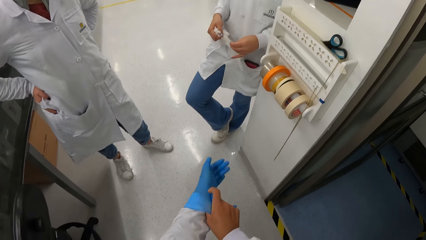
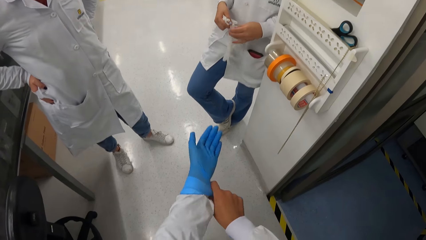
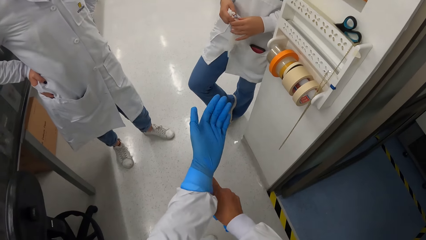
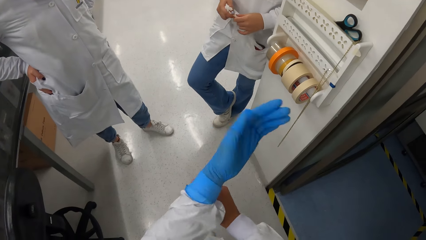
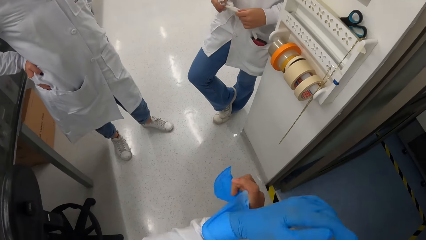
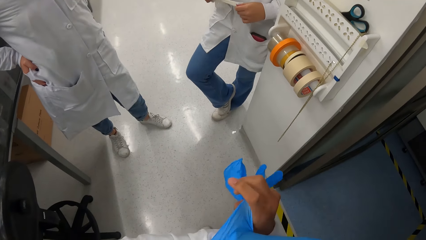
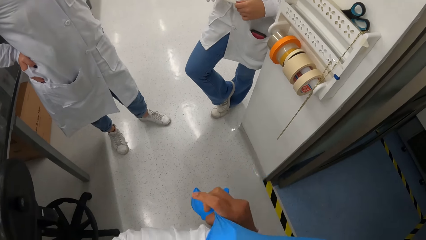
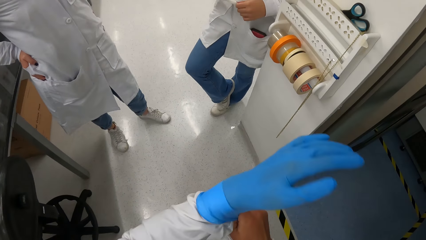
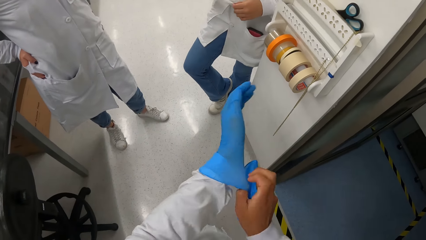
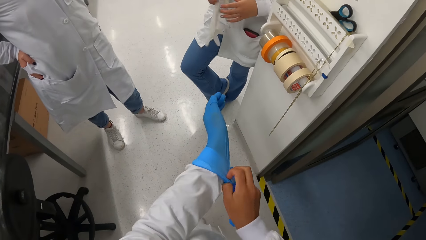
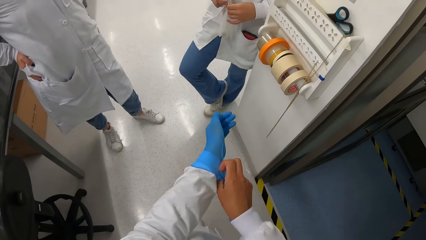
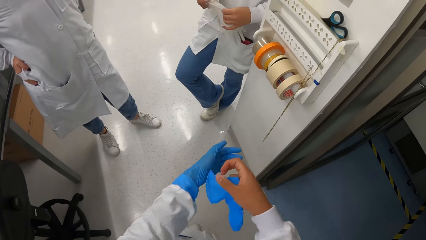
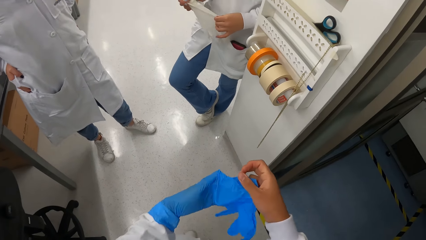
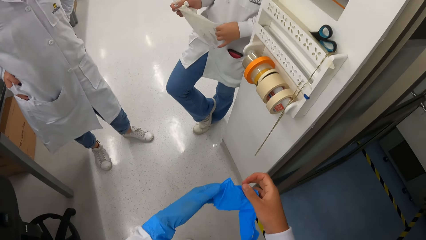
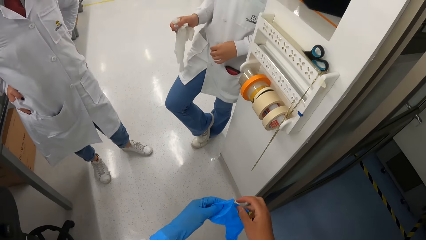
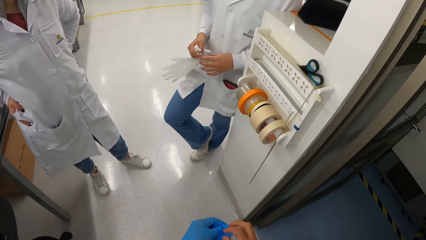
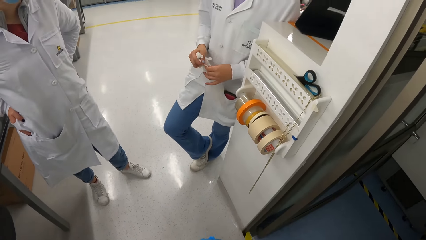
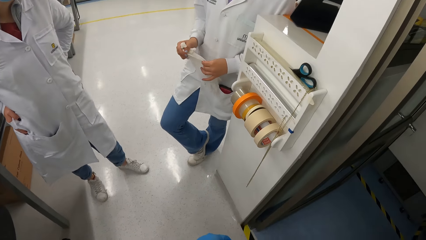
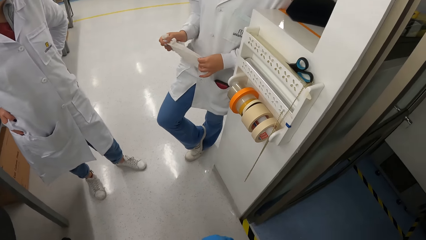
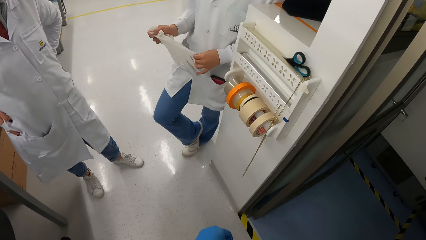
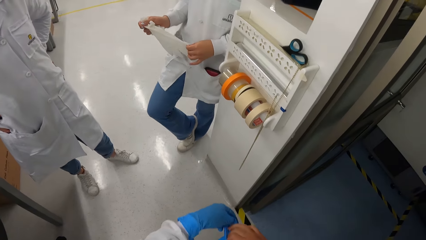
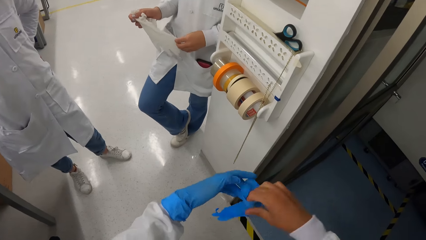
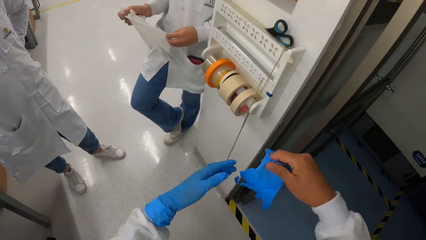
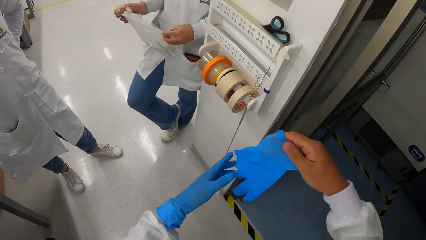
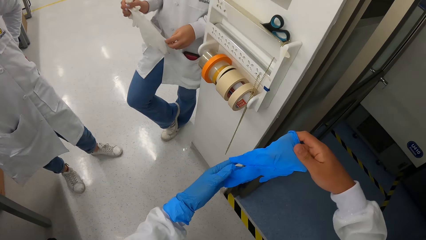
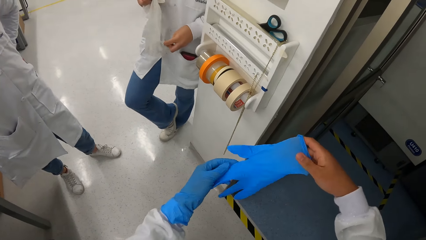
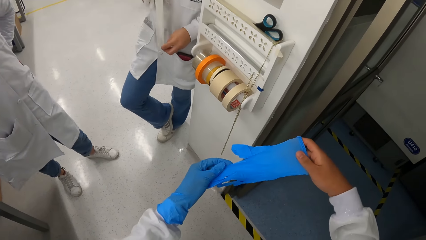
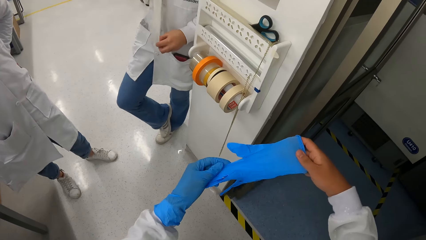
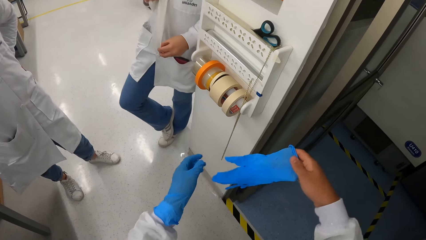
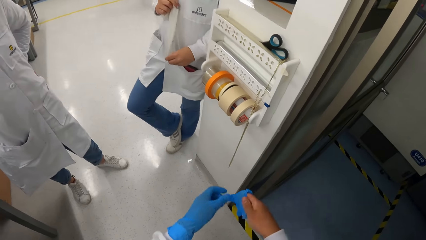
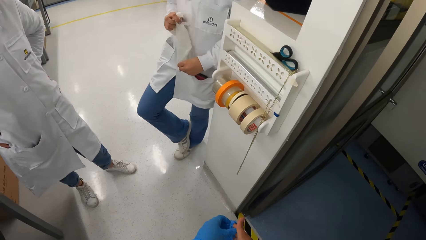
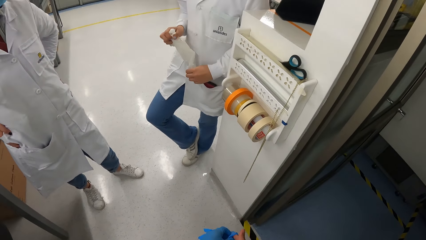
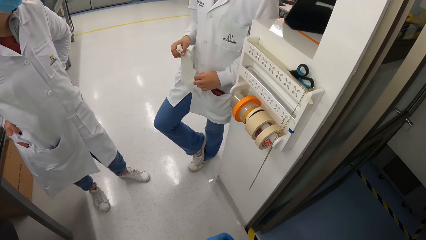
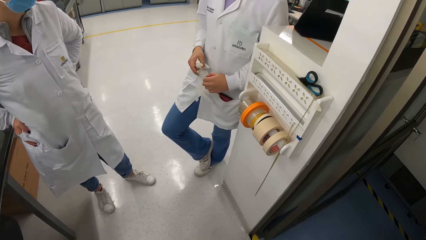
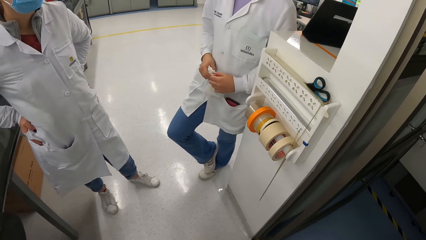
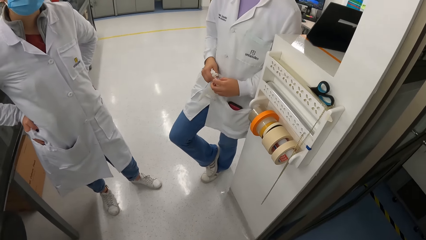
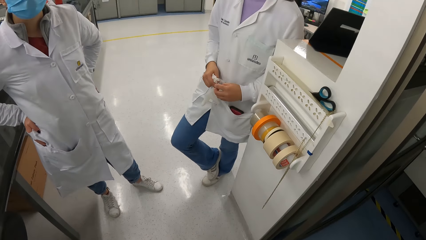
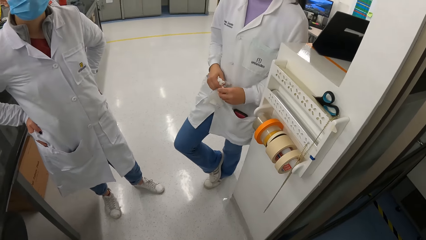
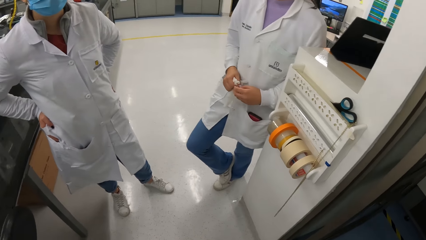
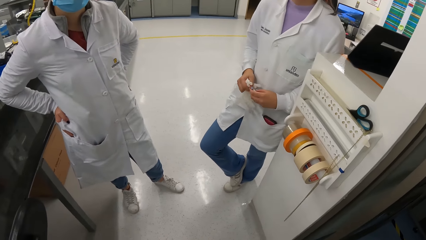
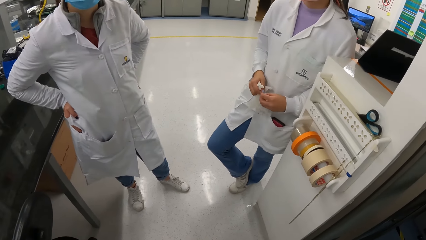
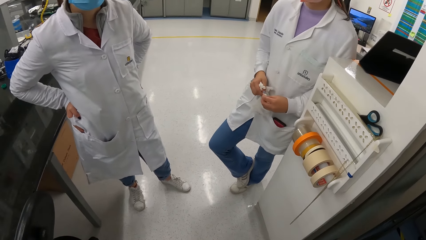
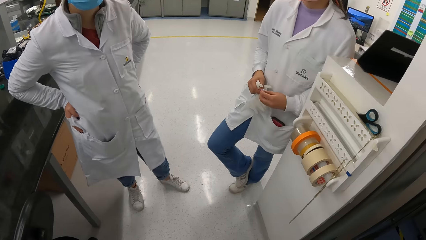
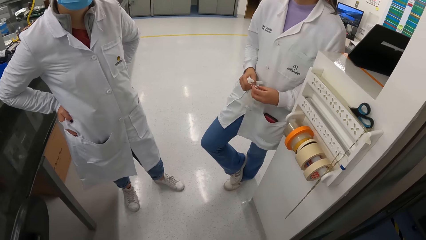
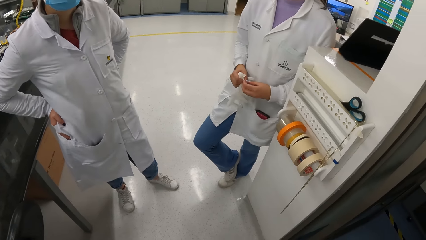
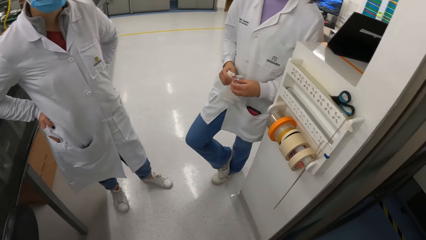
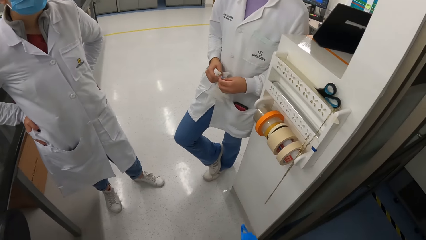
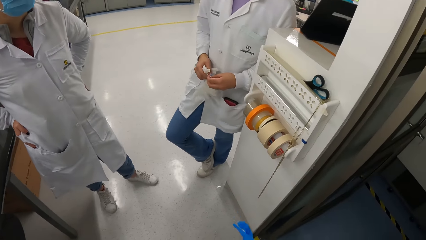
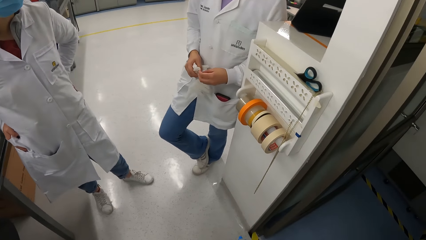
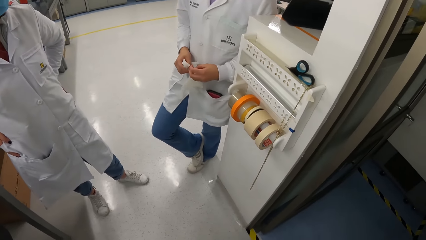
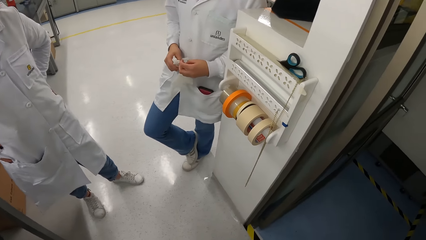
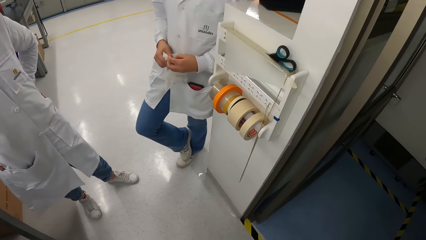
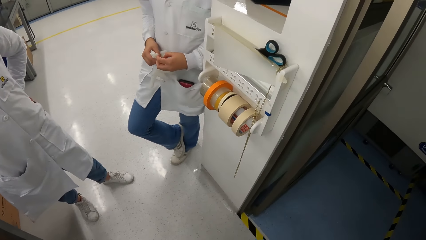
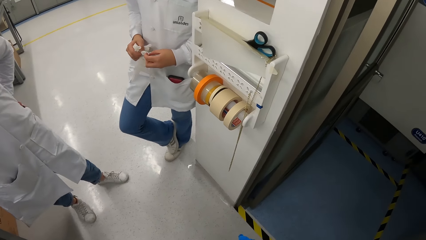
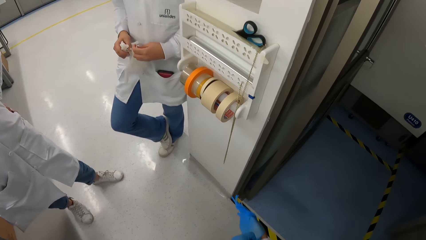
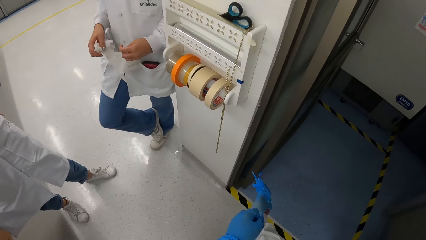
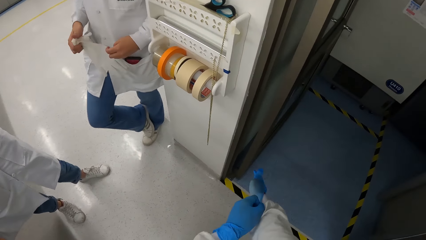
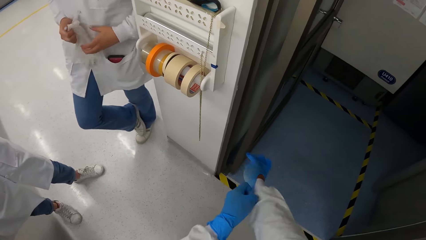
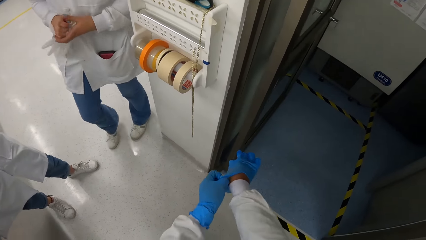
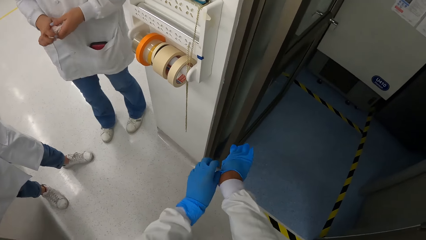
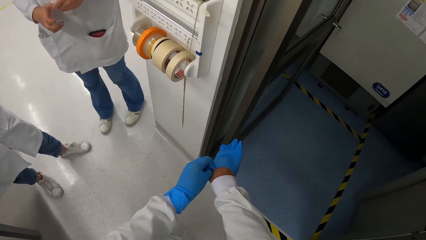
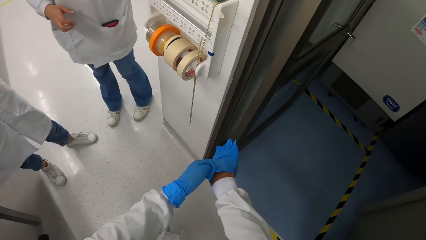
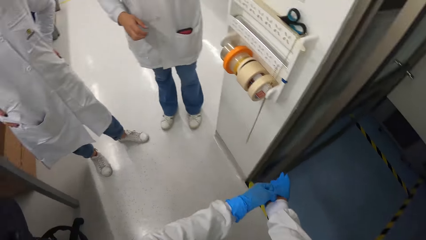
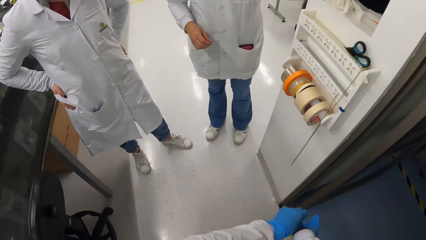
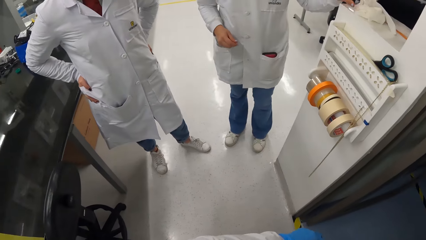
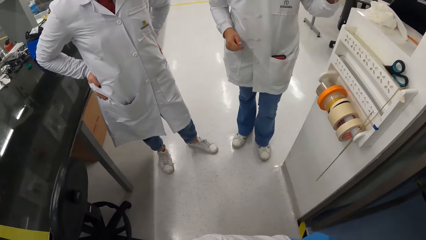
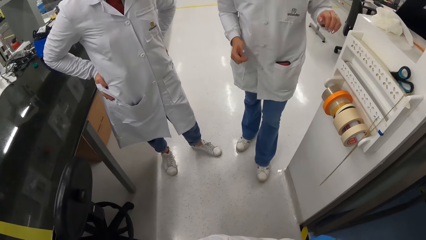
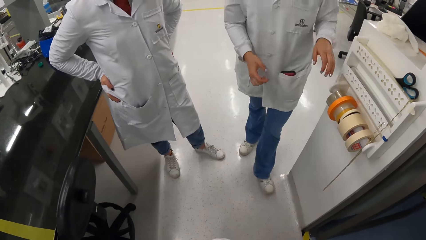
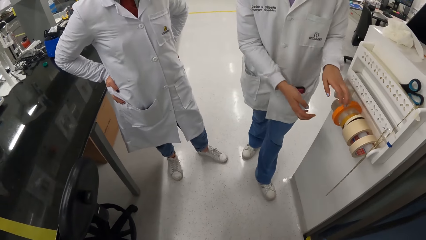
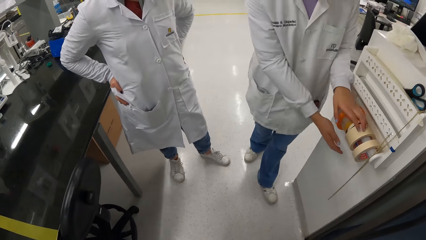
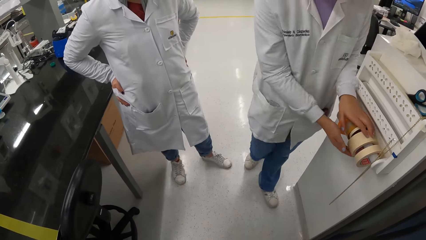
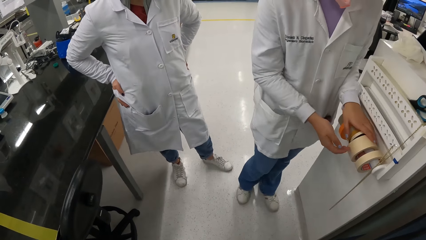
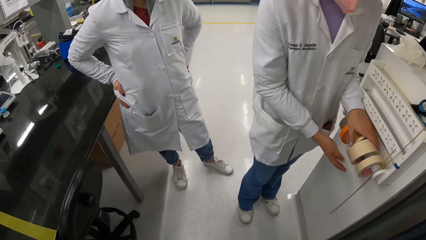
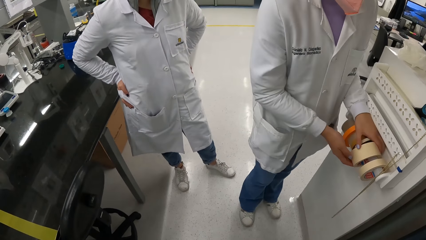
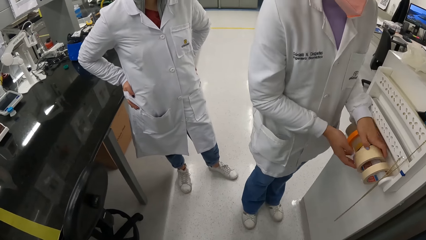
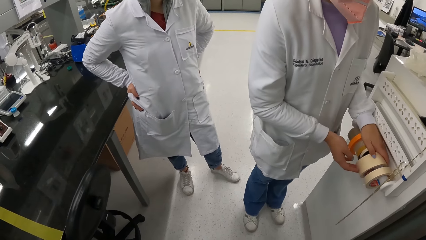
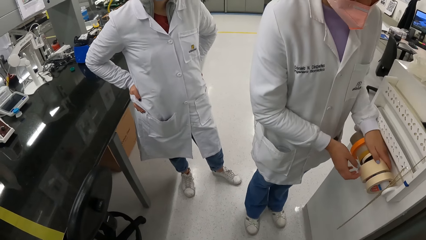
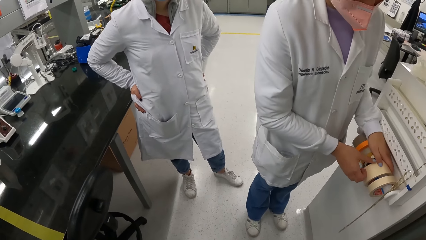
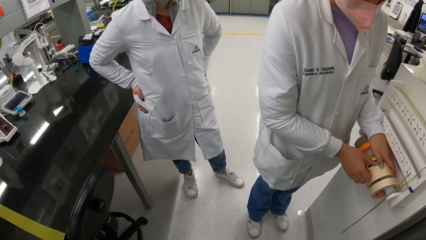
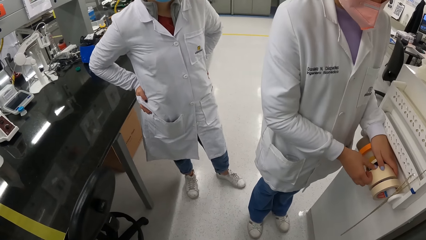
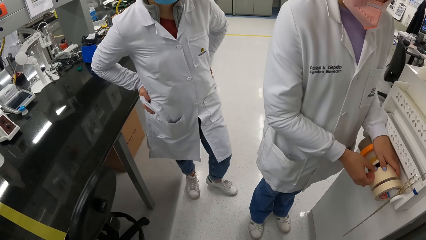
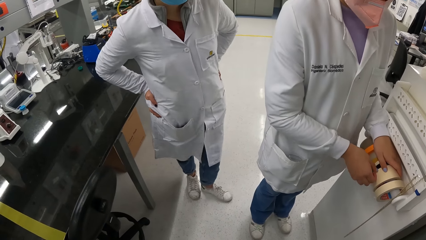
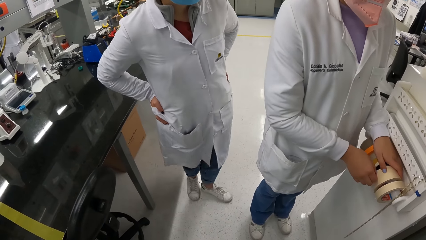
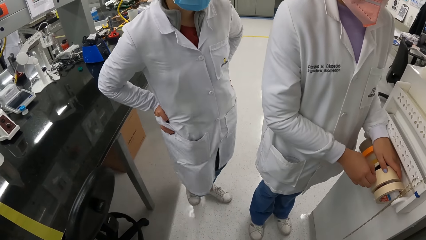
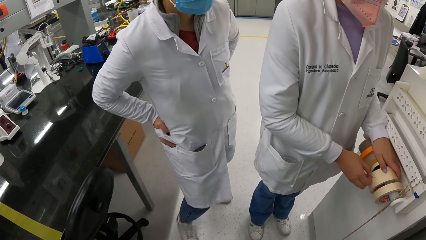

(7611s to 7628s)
The camera wearer adjusts a glove with both hands. A woman adjusts a glove. The camera wearer wears the glove on his right hand and his right laboratory coat sleeve with his left hand. He turns to the side. The woman passes the gloves in her right hand to her left hand and places the gloves on the cabinet top with her left hand. She pulls out some tape from a roll of masking tape on a cabinet handle with both hands. She holds the tape.
